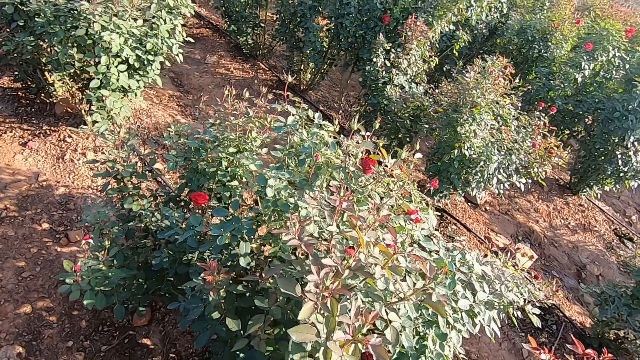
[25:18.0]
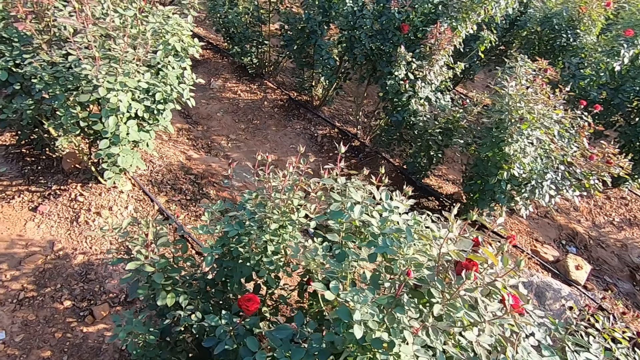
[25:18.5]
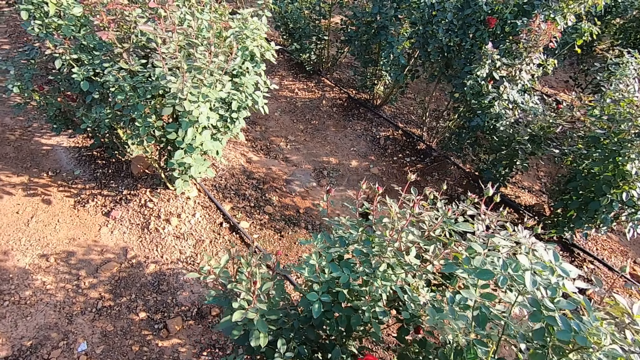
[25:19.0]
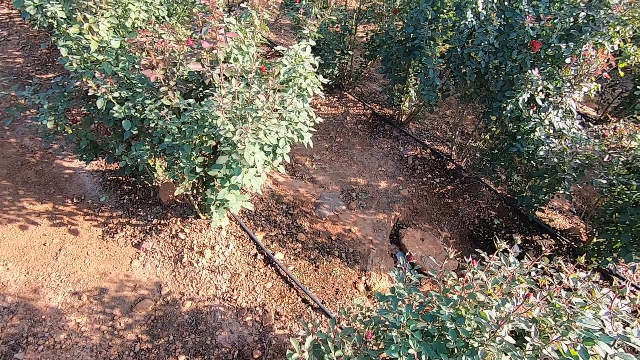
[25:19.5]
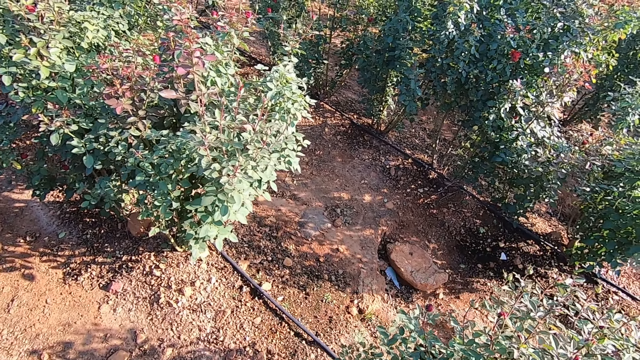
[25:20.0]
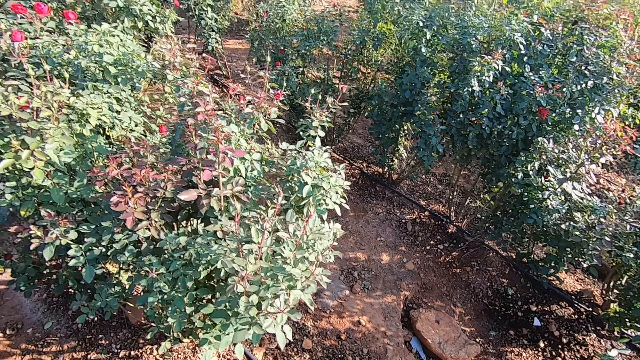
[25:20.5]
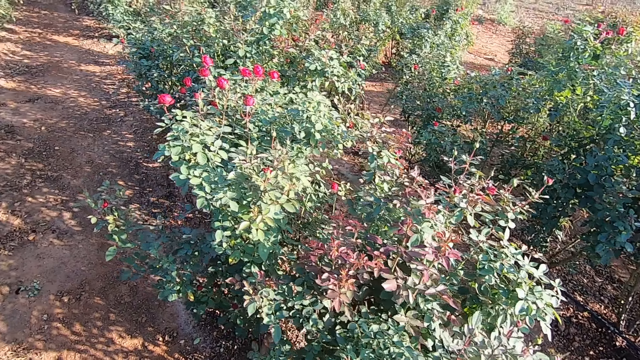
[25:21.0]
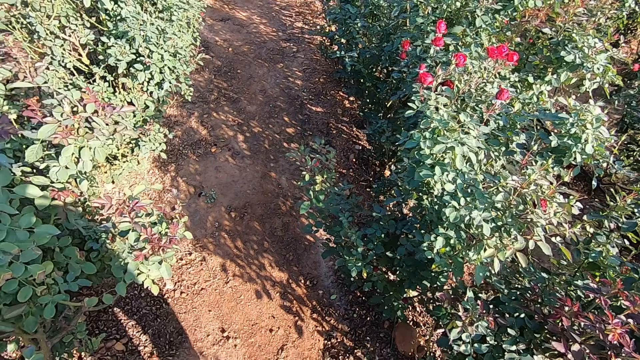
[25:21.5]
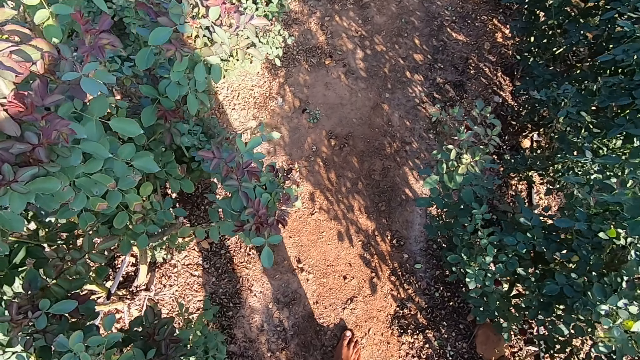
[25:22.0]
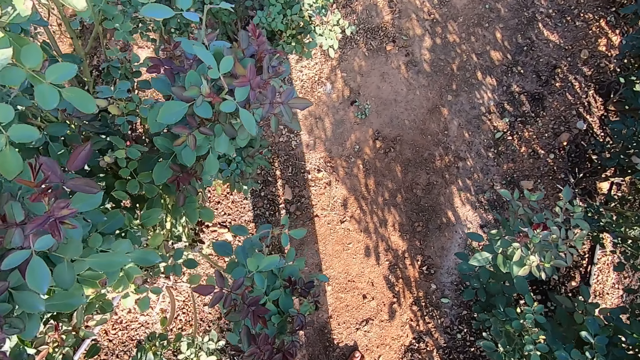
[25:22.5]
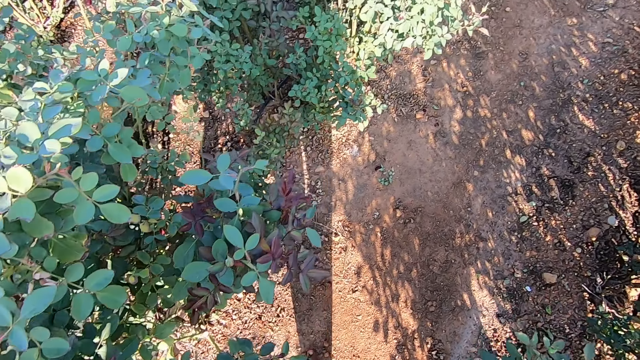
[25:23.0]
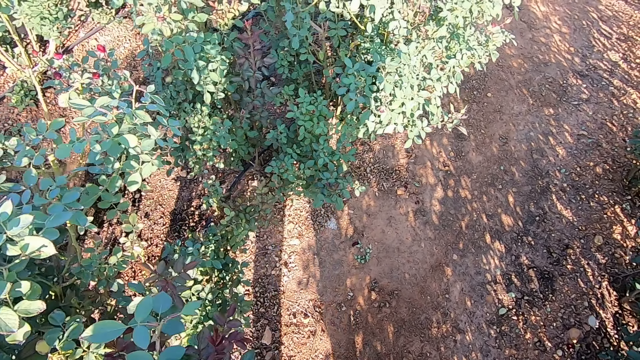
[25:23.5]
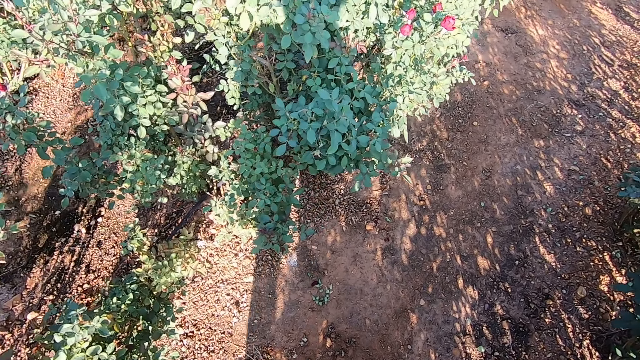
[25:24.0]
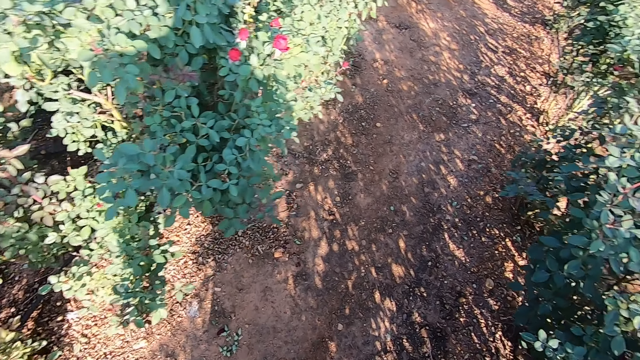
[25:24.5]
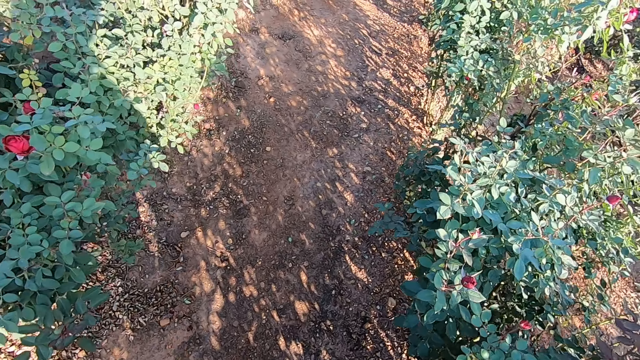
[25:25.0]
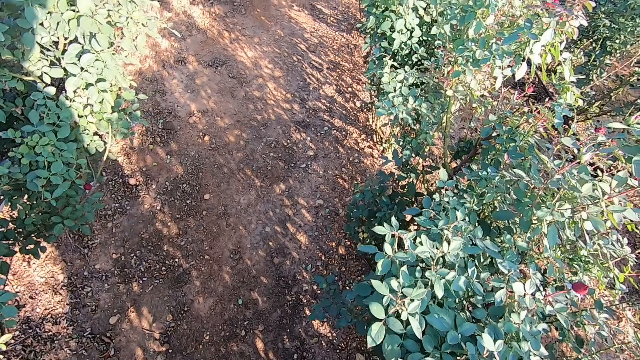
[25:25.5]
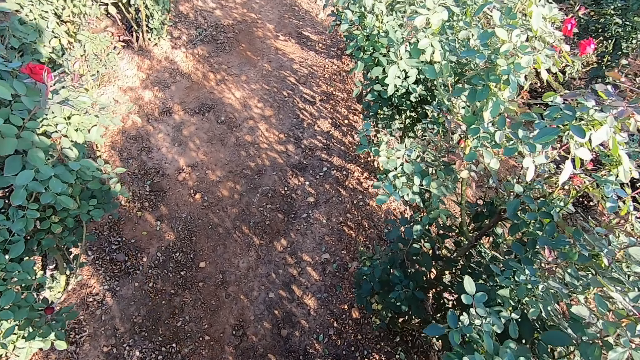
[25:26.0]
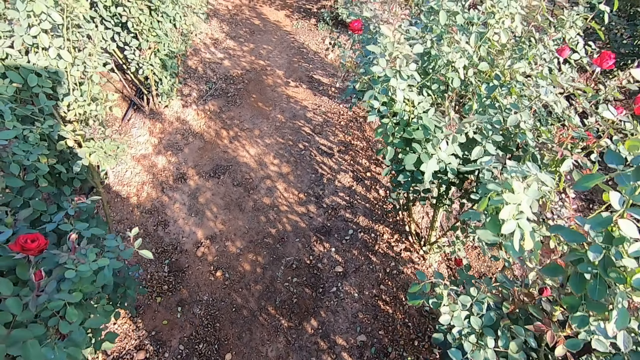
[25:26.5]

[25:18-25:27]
The camera wearer converses with a man.

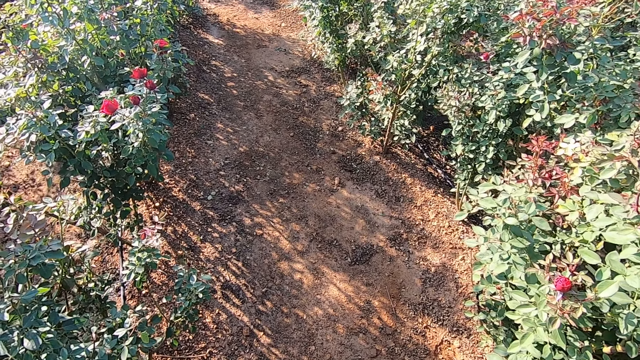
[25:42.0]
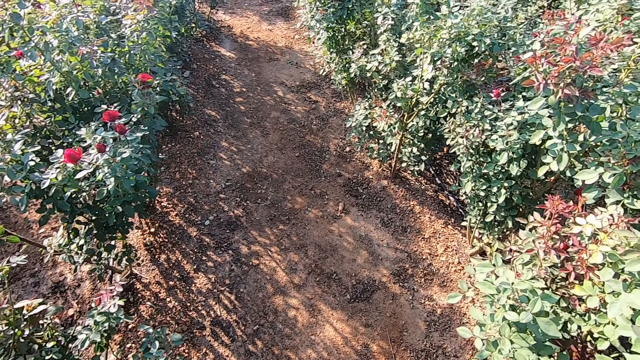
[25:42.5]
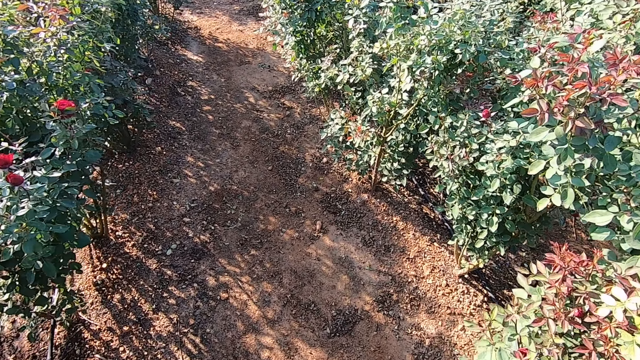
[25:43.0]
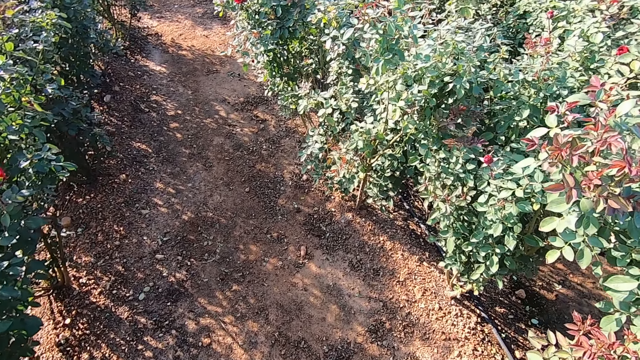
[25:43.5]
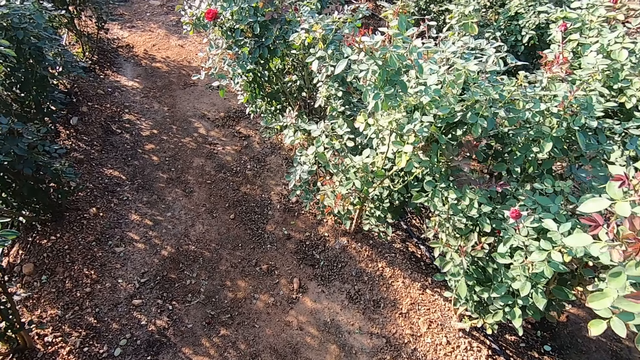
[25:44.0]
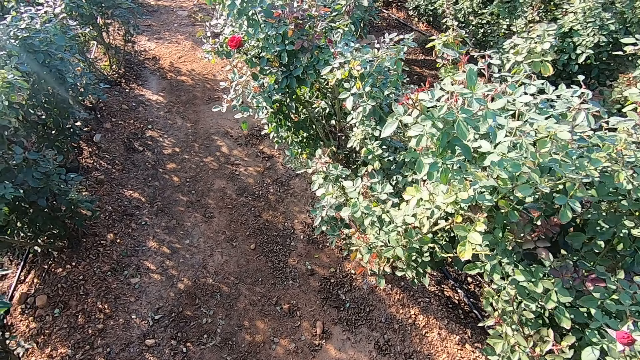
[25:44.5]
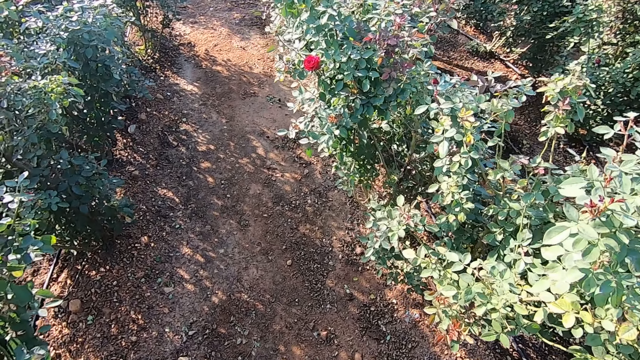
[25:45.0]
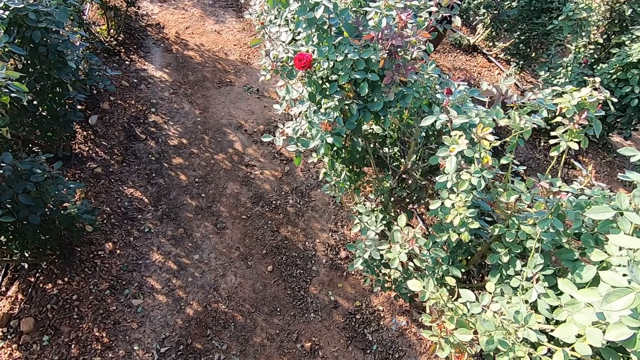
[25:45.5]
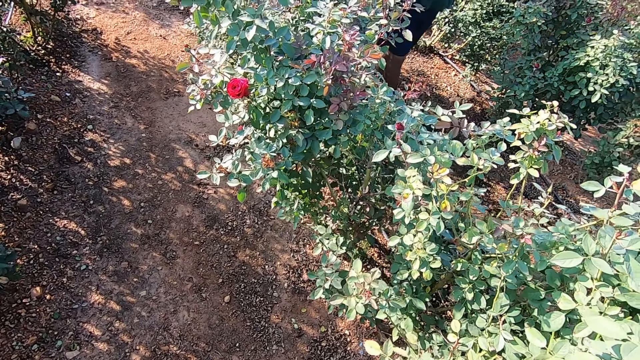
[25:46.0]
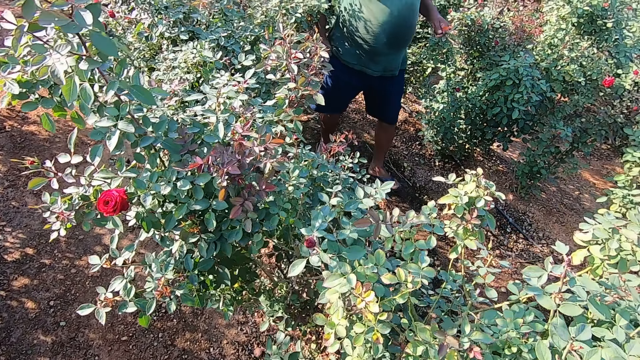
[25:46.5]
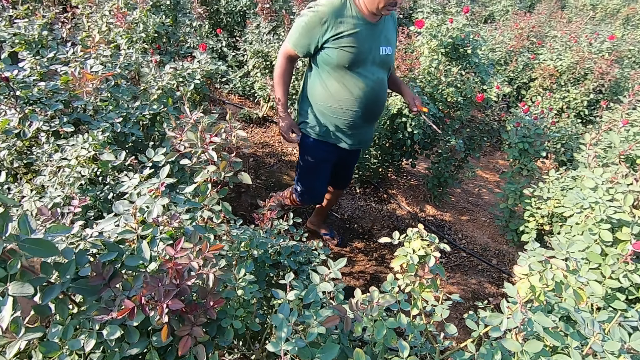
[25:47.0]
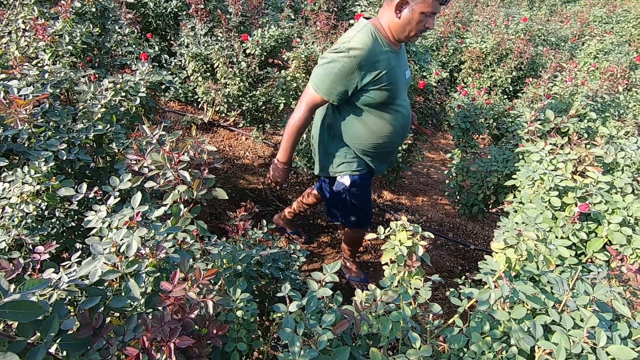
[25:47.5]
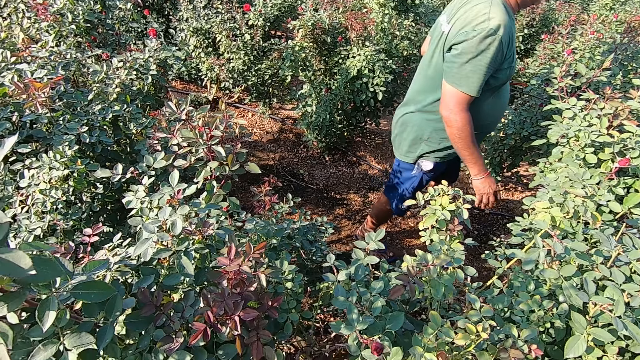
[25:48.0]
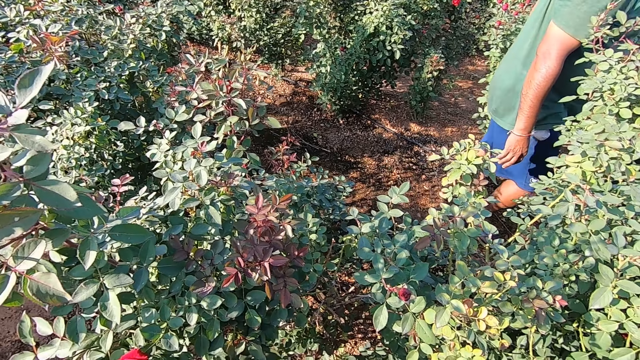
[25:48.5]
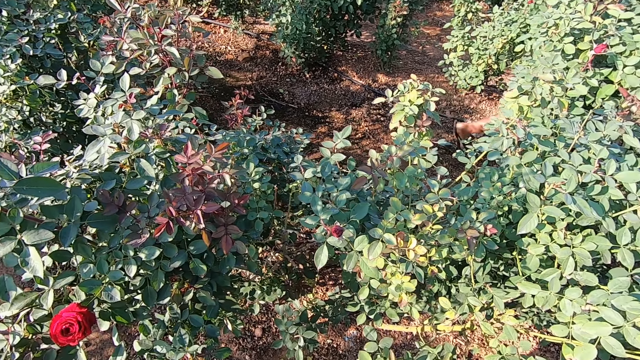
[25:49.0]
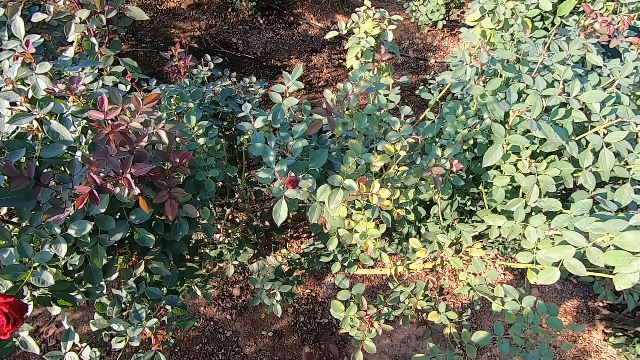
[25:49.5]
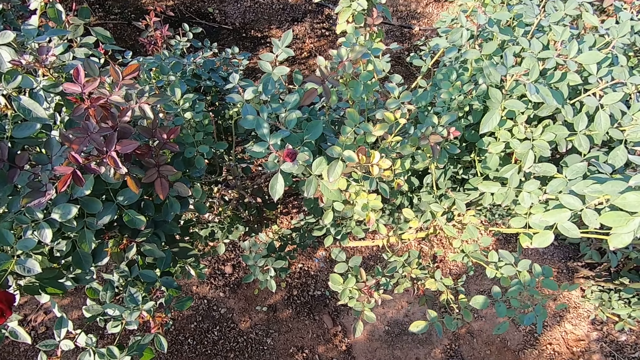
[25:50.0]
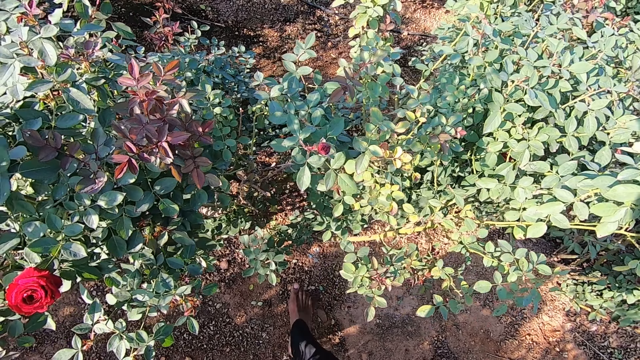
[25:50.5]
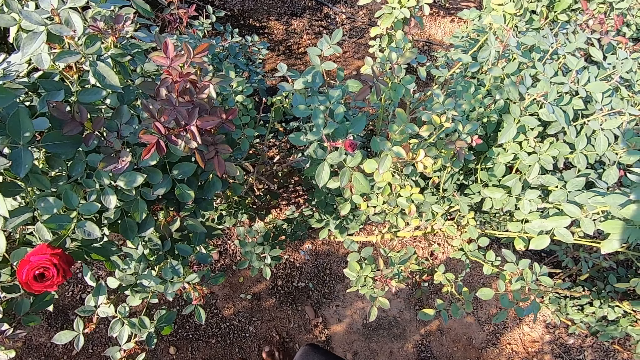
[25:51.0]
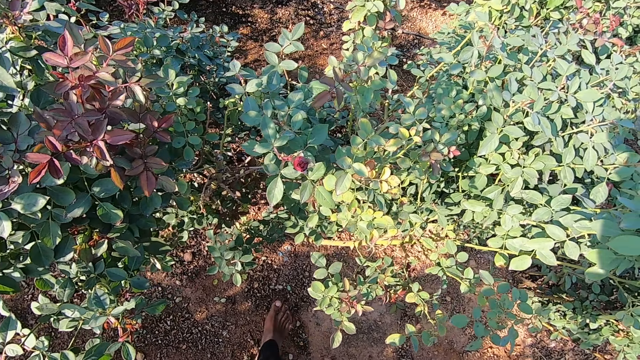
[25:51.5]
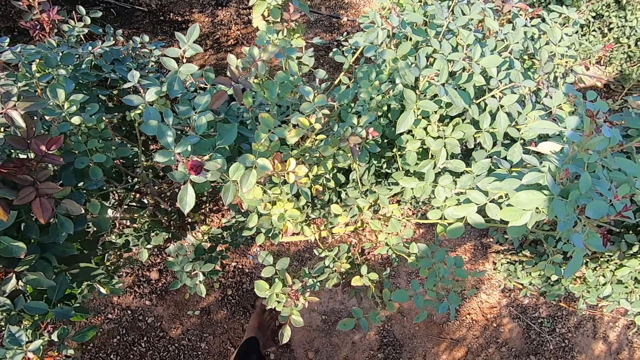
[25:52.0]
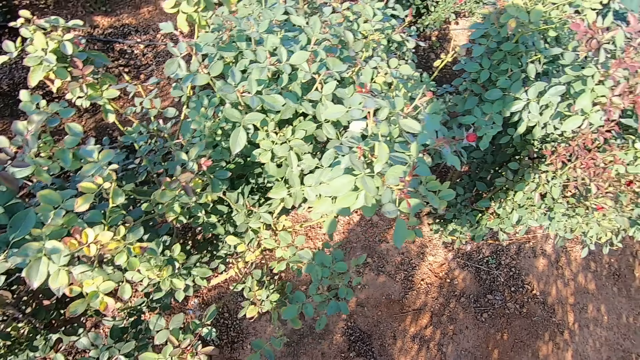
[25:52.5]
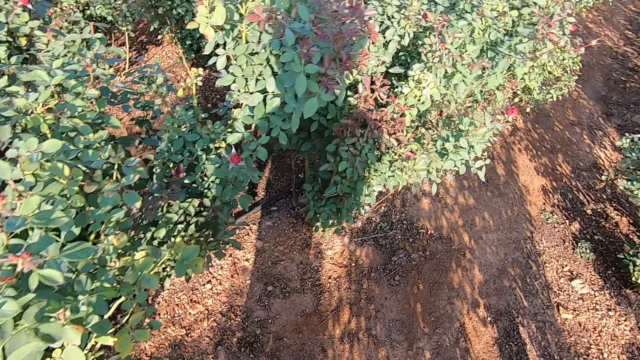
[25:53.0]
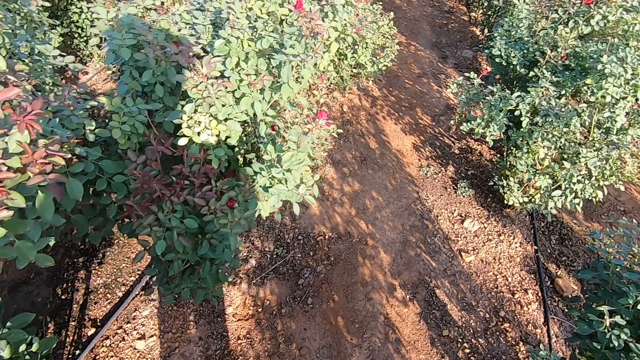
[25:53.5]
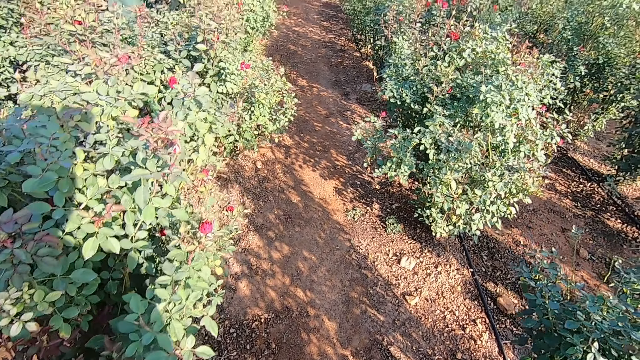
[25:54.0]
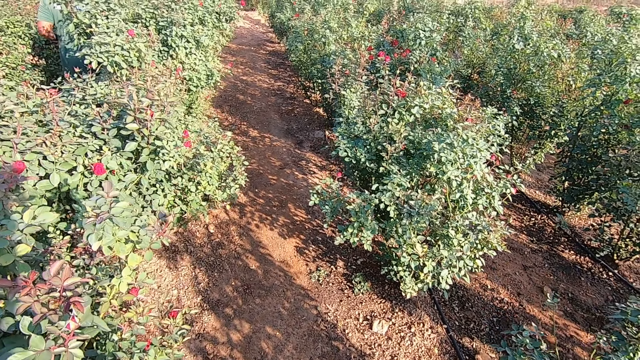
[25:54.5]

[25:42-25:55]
The camera wearer walks around the garden. A man walks around the garden. The camera wearer kicks a stone on the ground with his right leg. He spreads soil with his foot.
